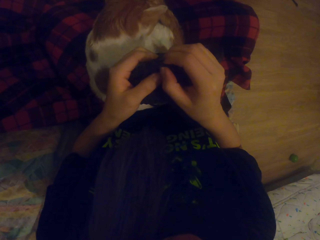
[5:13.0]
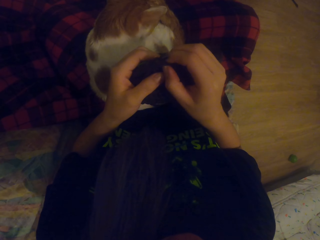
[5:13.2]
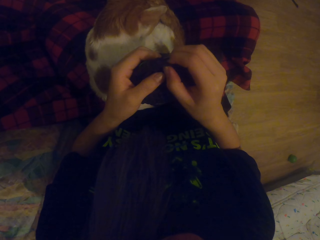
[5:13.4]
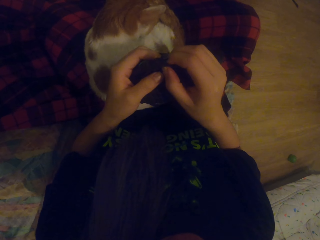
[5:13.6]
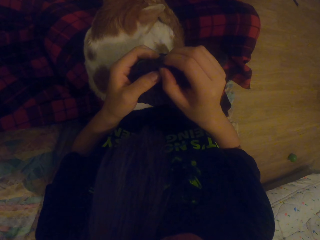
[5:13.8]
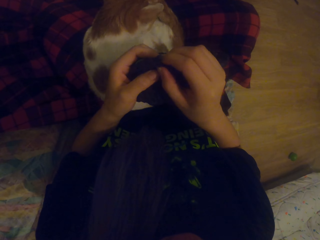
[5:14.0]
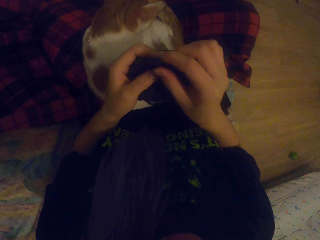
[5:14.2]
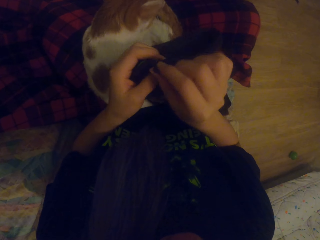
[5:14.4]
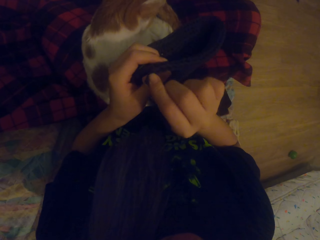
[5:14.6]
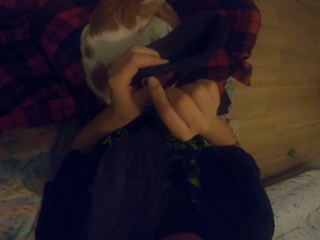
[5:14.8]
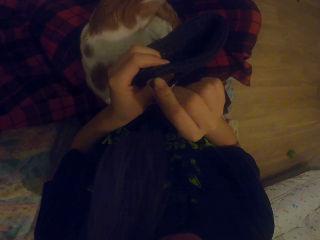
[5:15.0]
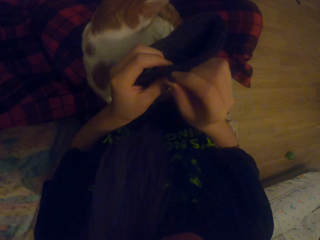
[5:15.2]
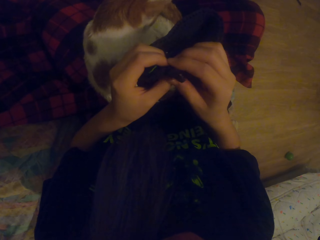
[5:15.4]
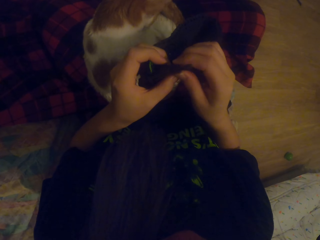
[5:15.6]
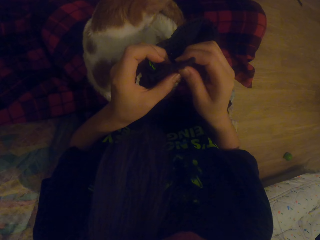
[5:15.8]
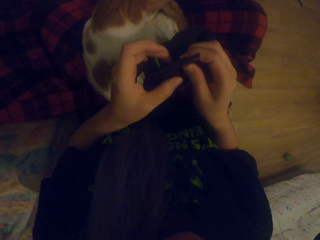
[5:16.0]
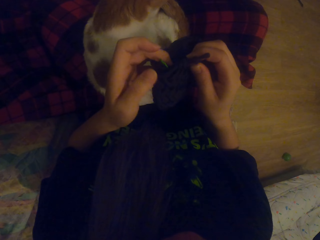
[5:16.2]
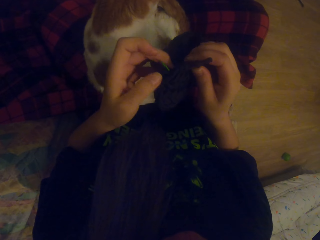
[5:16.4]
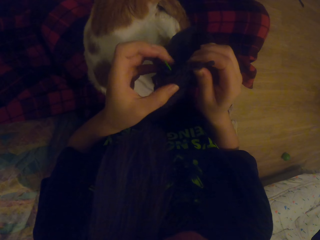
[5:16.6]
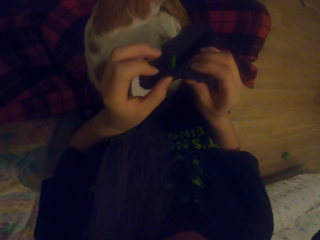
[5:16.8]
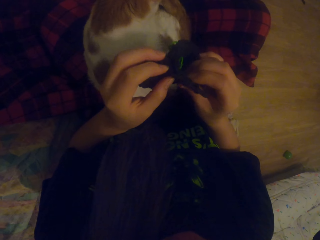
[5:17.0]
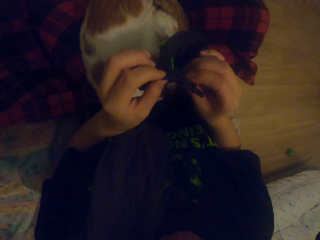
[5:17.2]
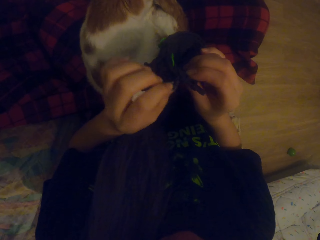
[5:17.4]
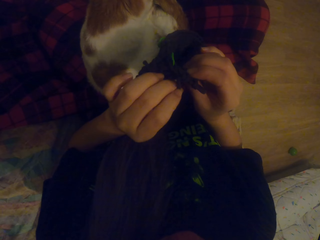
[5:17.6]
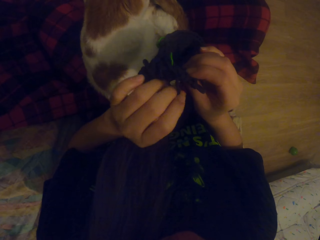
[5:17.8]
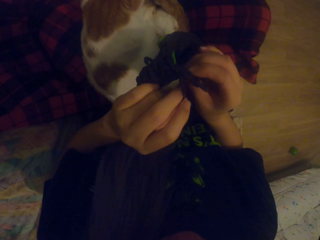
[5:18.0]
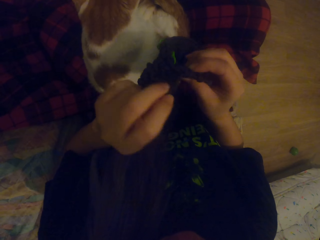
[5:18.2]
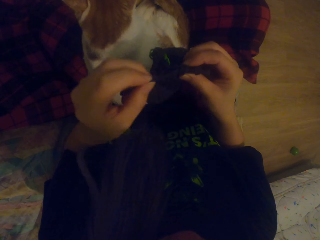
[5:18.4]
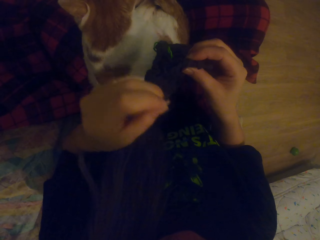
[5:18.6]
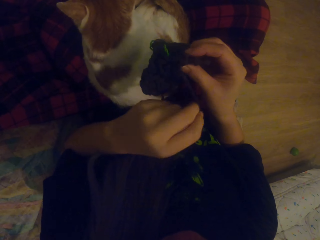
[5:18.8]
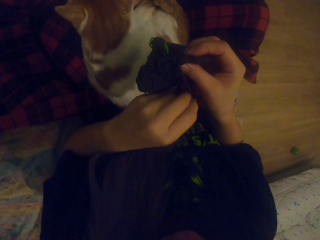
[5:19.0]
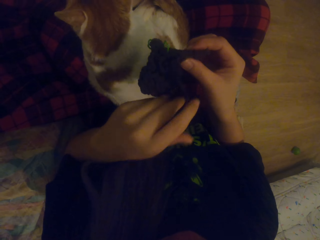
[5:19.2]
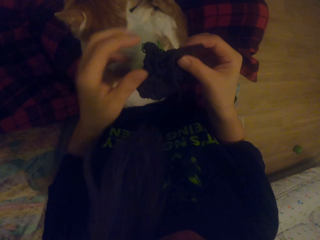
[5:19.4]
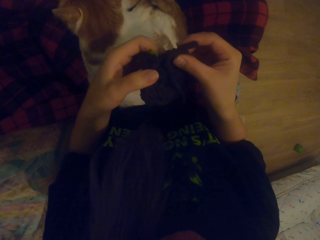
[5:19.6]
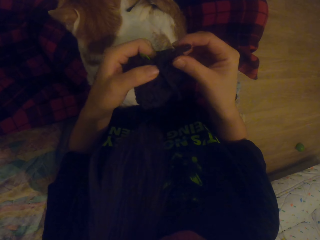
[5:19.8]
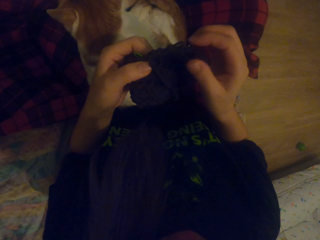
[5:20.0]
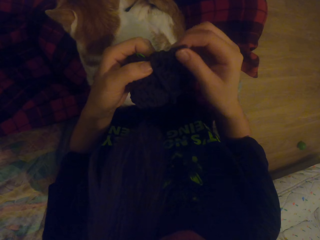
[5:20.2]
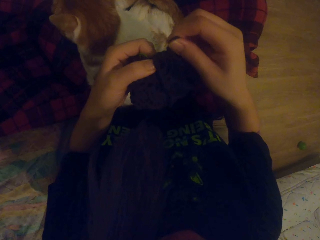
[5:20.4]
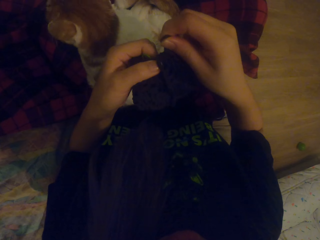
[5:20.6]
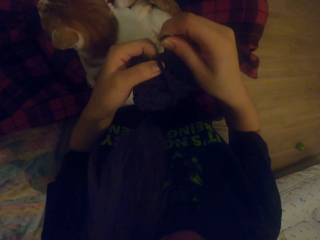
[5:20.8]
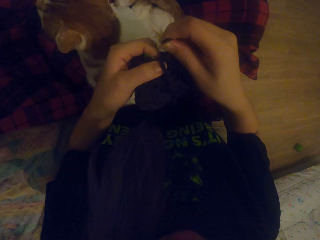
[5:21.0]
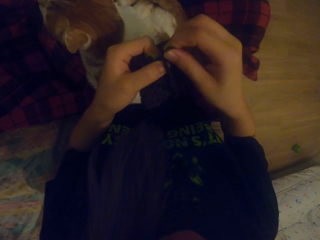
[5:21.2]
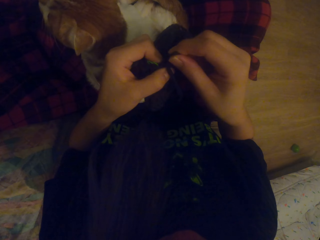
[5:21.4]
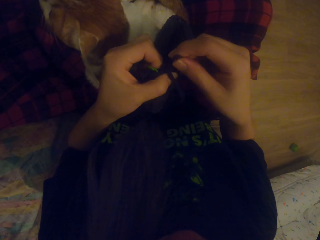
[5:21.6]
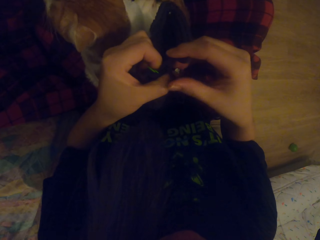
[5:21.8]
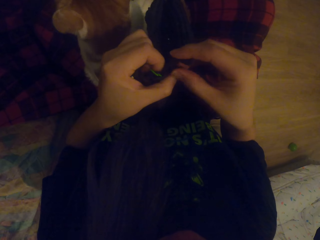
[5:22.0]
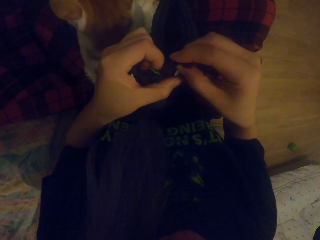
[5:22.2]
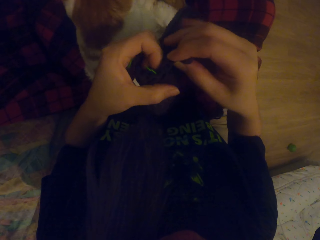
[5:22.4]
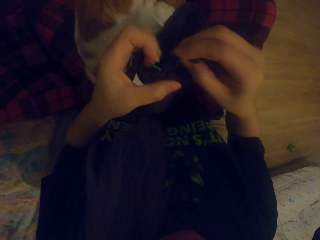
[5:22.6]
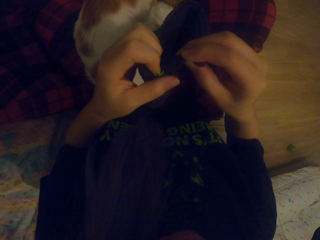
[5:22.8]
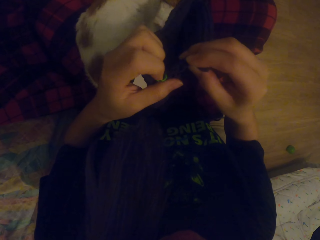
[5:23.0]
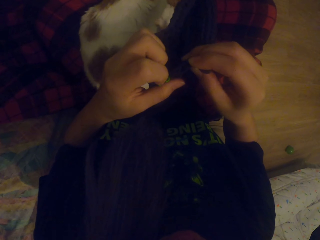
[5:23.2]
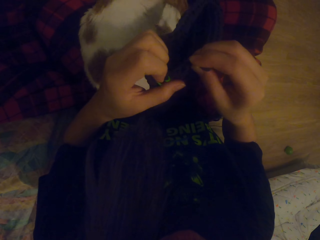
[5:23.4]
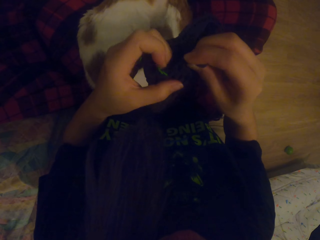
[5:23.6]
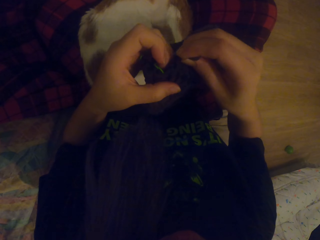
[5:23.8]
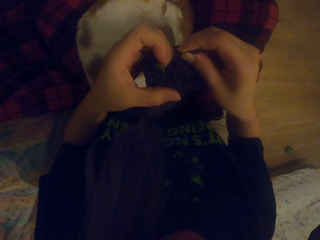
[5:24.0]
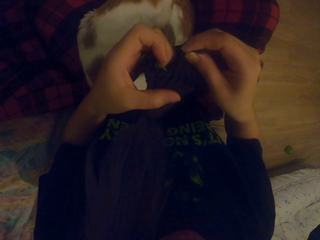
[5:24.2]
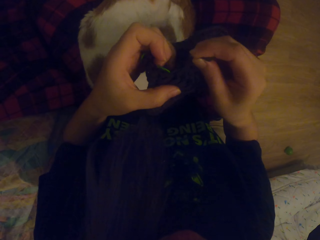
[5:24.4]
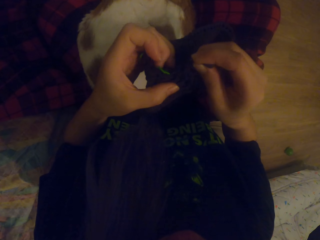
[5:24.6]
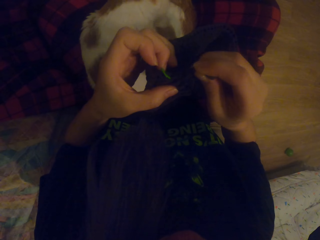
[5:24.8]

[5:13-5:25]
The camera wearer pulls the fabric pattern. They adjust the thread on the pouch.

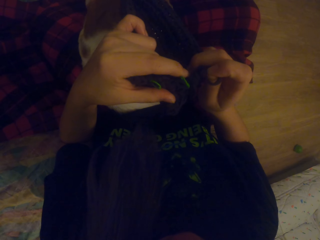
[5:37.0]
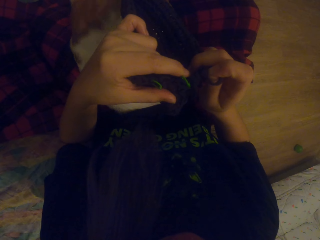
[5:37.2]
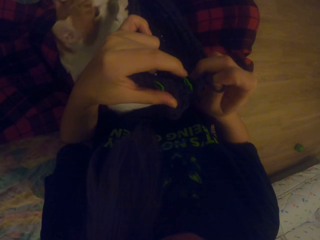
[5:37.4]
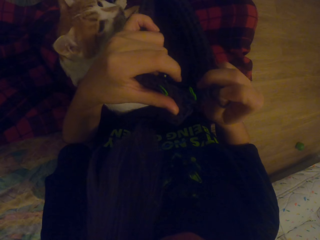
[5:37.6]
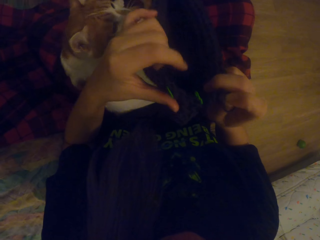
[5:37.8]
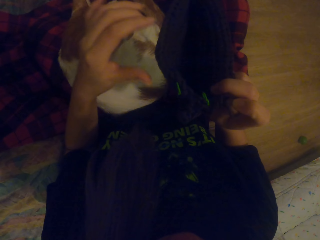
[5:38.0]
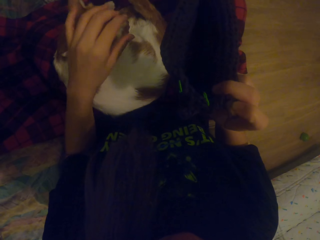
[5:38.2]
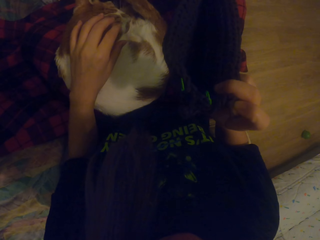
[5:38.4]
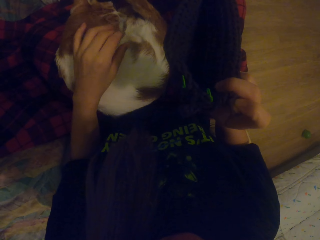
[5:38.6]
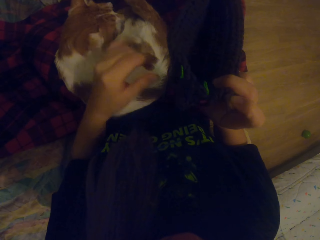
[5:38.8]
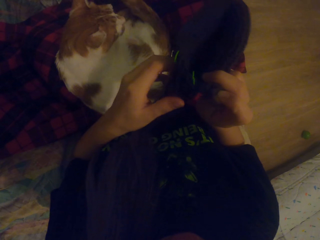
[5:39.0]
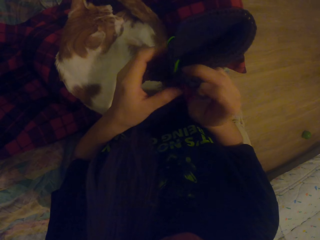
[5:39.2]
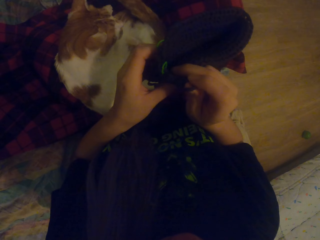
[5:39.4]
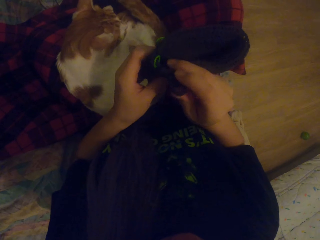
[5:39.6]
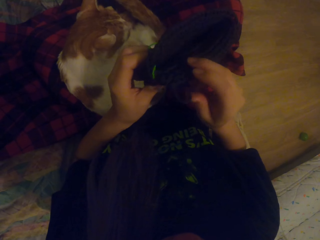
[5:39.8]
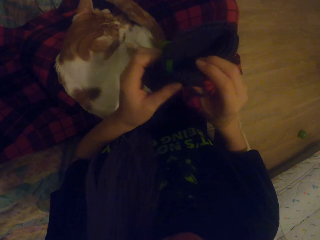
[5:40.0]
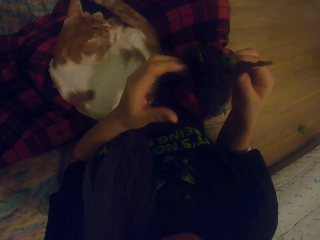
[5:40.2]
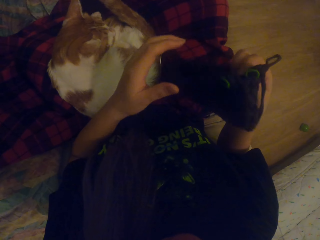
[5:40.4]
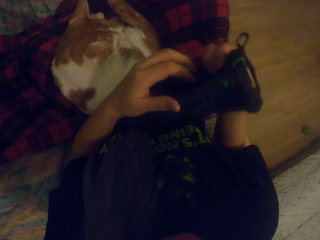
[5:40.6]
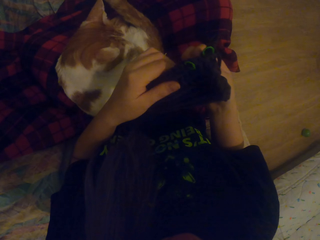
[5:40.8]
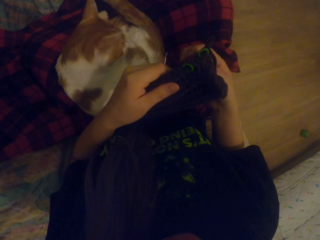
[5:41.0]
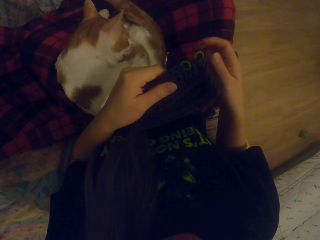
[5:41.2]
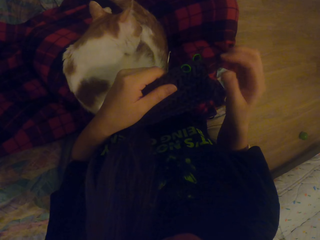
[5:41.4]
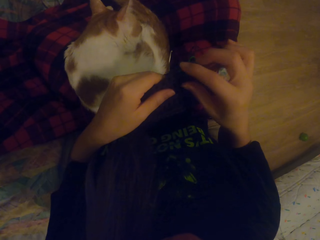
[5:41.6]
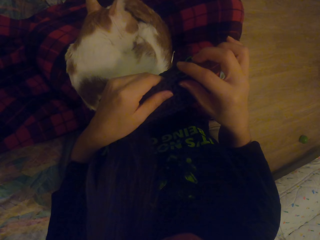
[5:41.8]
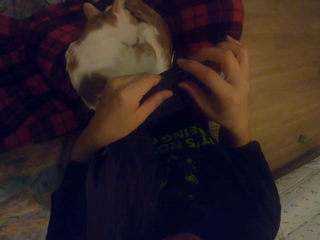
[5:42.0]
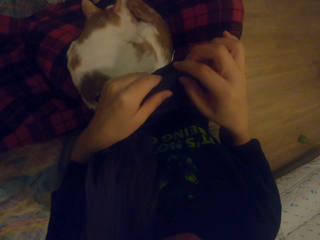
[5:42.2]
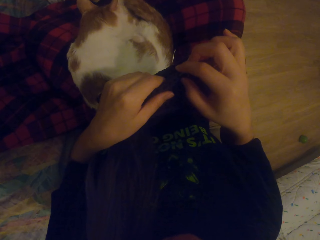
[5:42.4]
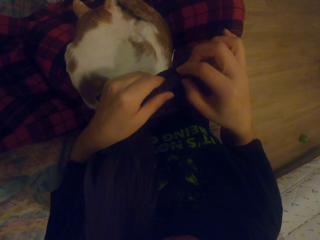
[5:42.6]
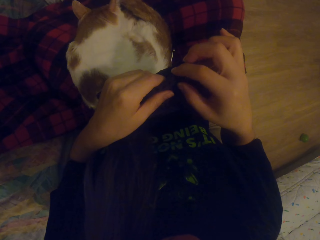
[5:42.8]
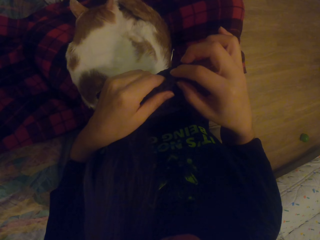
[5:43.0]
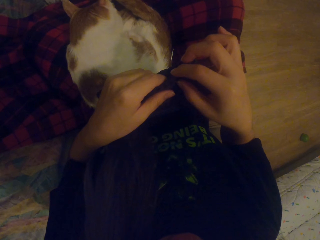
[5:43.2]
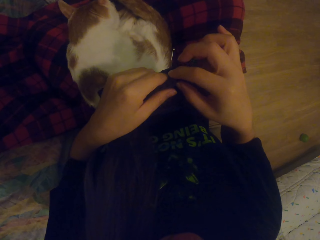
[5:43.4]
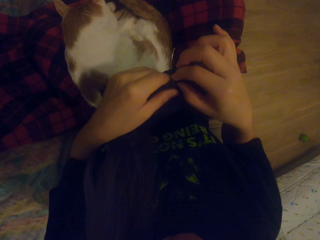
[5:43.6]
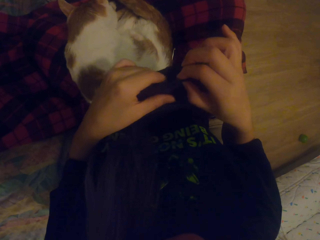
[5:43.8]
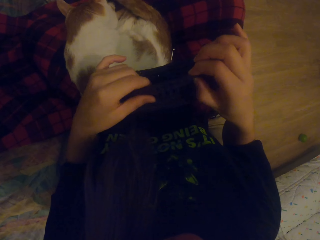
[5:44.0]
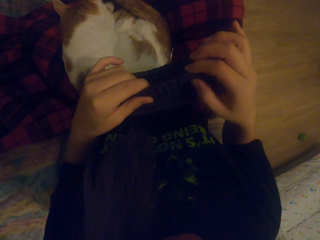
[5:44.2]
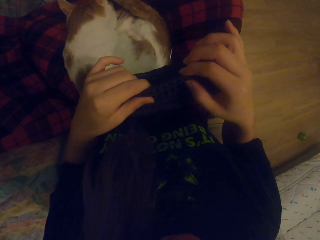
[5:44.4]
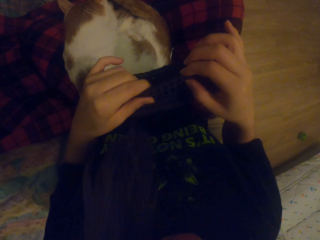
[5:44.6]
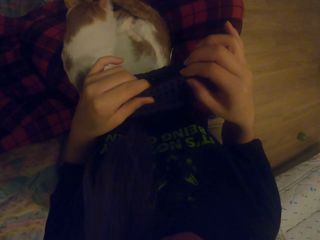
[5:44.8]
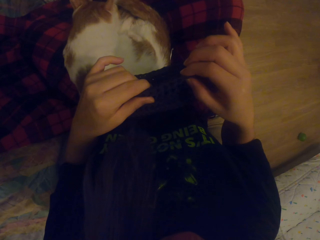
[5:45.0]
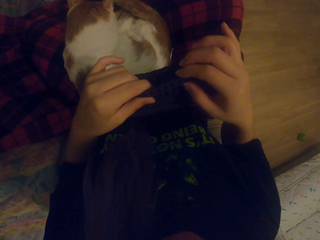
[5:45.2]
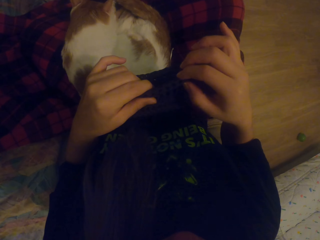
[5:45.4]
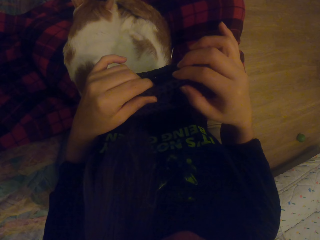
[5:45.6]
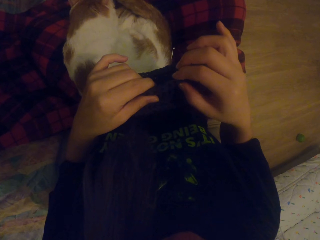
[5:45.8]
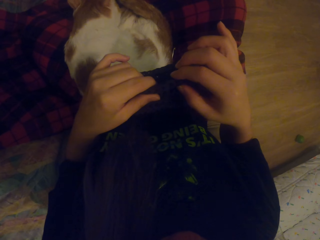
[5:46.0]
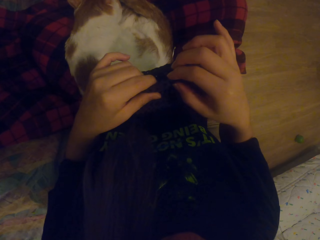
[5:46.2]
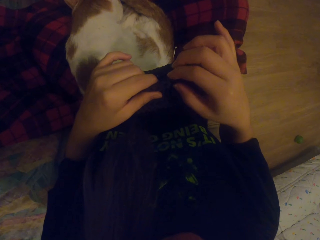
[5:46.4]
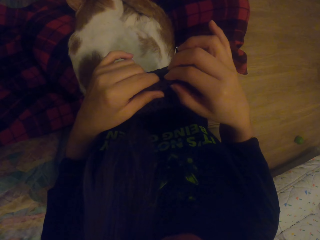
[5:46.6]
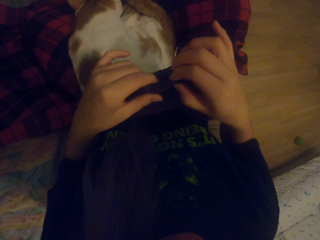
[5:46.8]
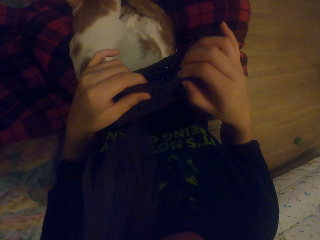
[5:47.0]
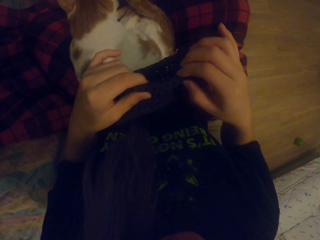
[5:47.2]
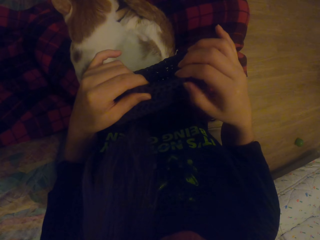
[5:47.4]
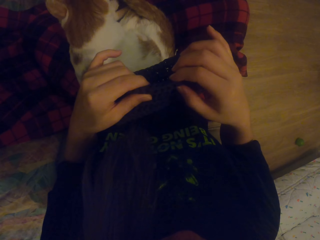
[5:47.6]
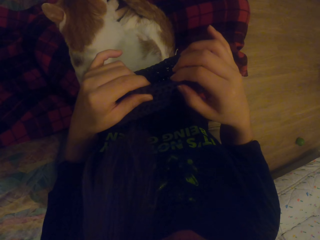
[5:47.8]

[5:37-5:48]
The camera wearer holds the cat. They count the holes on the pouch.
